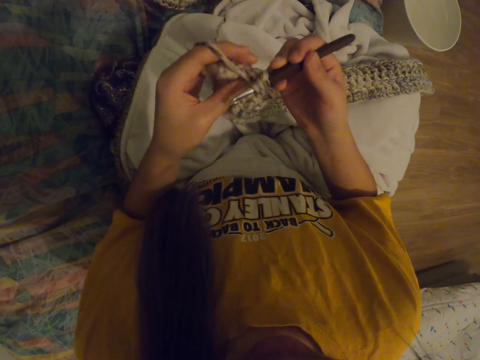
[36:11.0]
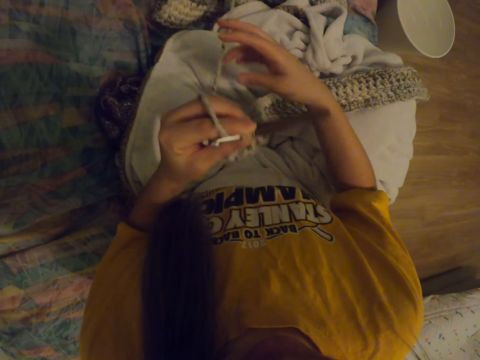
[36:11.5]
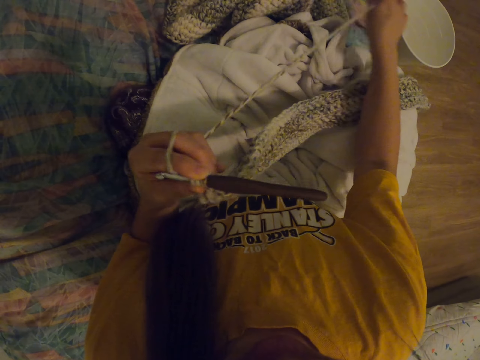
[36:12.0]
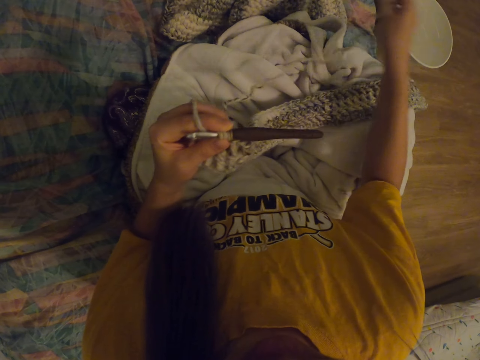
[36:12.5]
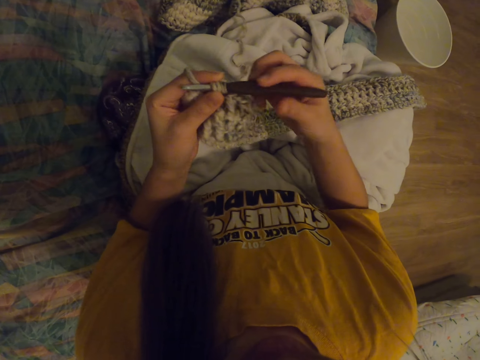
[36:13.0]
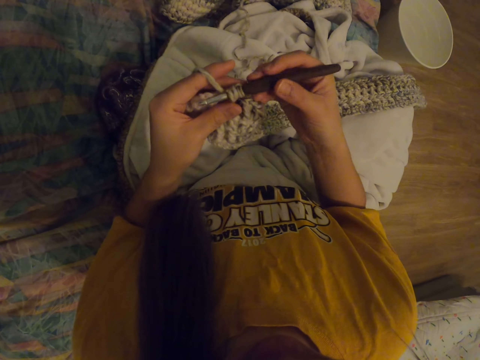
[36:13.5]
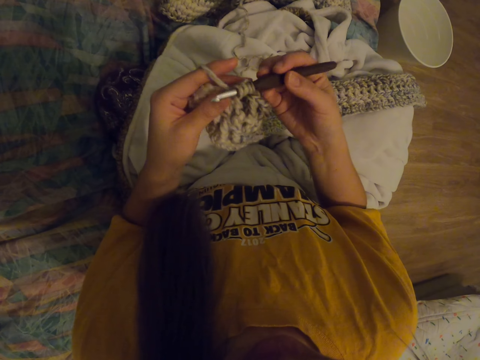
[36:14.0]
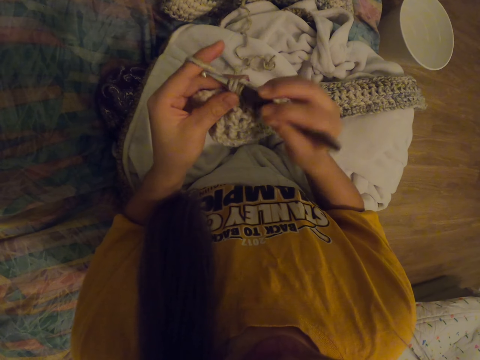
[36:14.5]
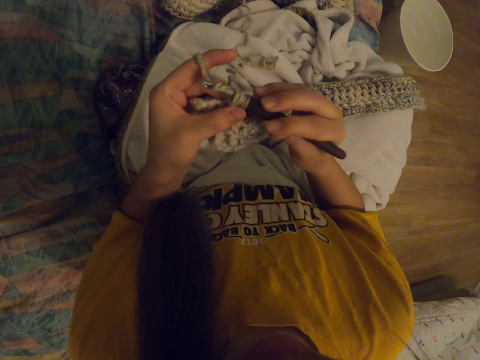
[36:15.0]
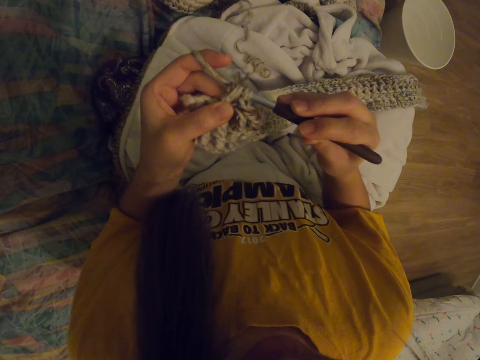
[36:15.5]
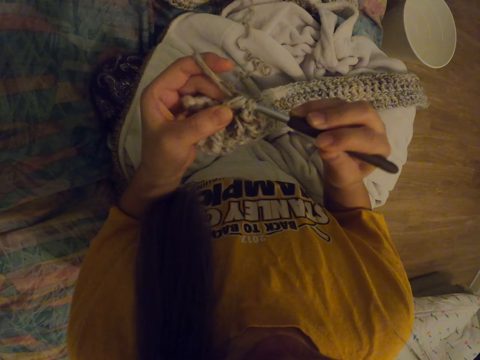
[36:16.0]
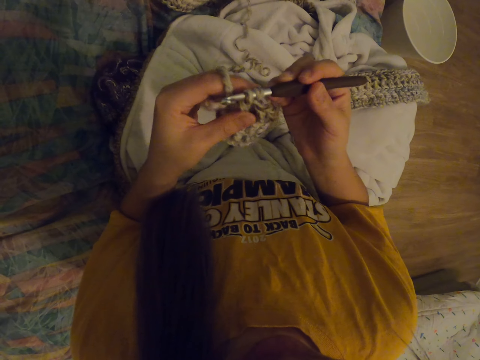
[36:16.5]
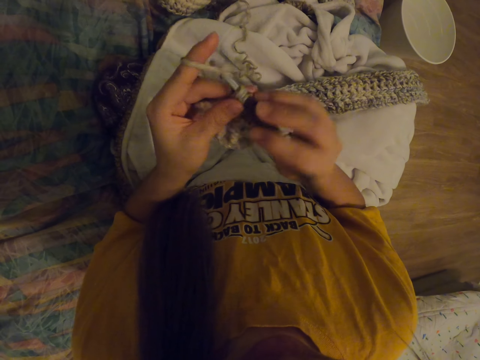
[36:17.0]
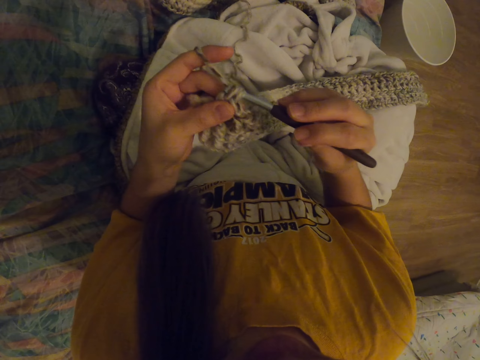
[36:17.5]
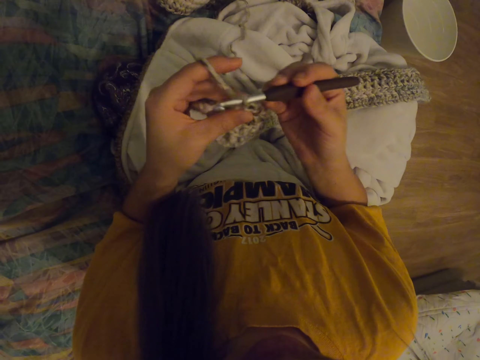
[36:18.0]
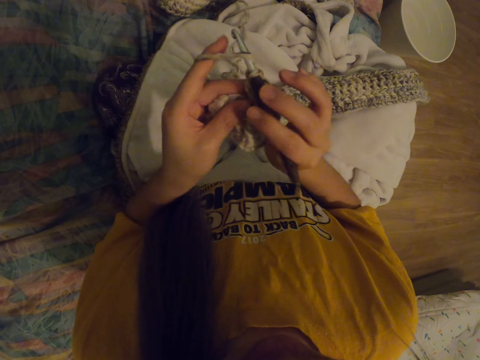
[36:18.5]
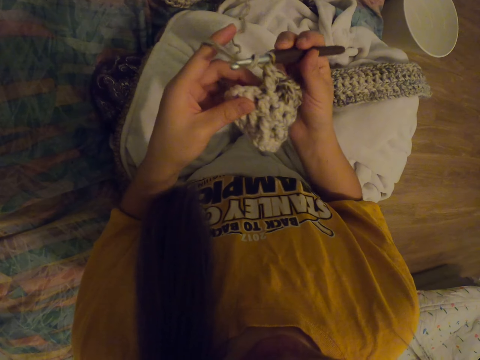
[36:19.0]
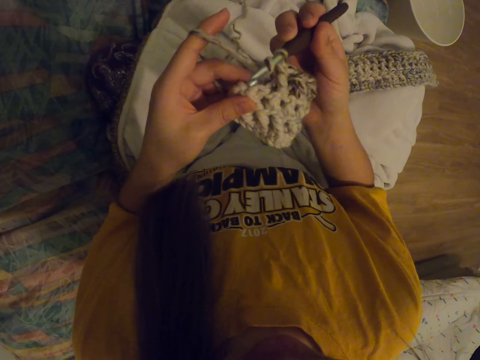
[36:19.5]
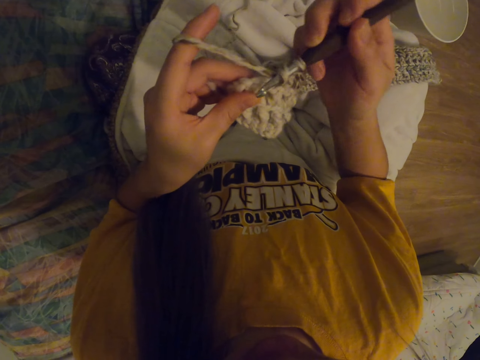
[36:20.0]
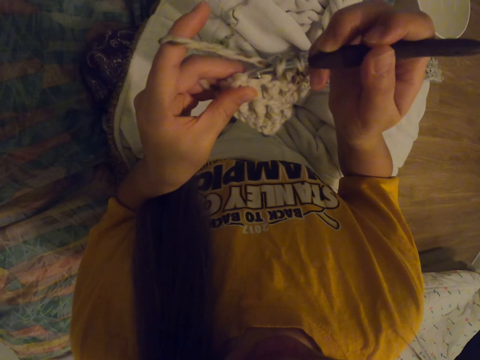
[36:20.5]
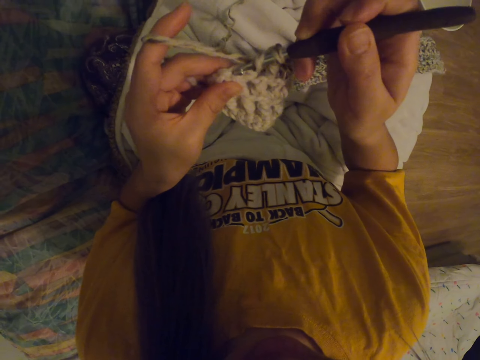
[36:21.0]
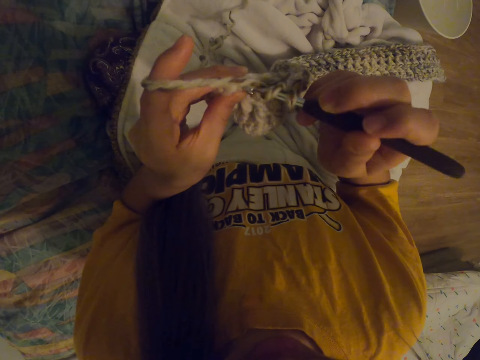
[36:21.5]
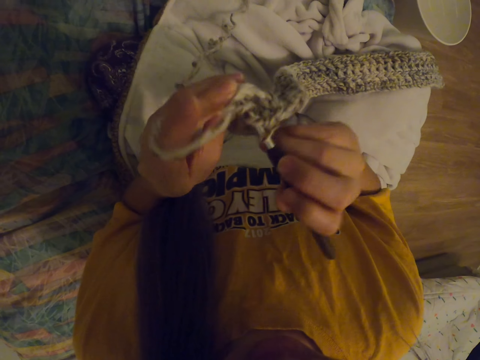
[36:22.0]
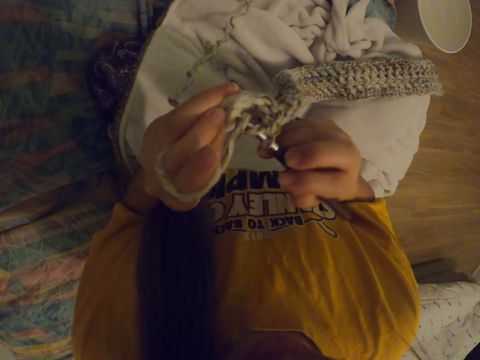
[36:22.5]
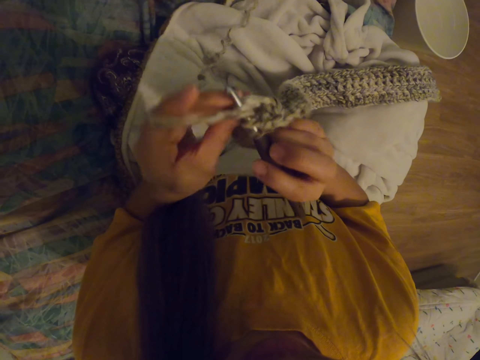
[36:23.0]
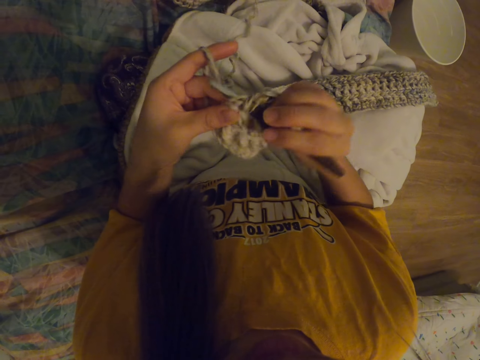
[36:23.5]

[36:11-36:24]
The camera wearer adjusts the crochet thread. They start to crochet. They pull the thread with the crochet. They insert the crochet into the scarf. They pull the thread with the crochet.

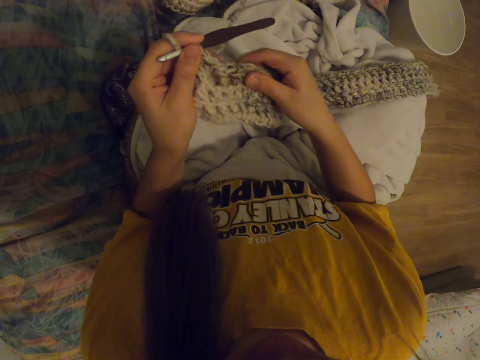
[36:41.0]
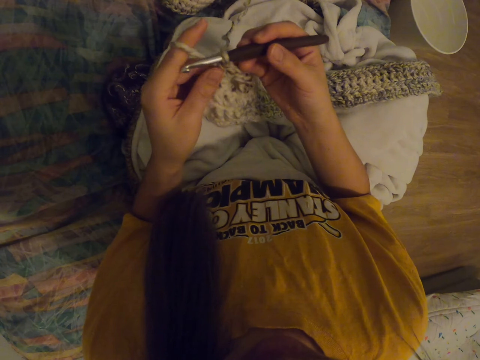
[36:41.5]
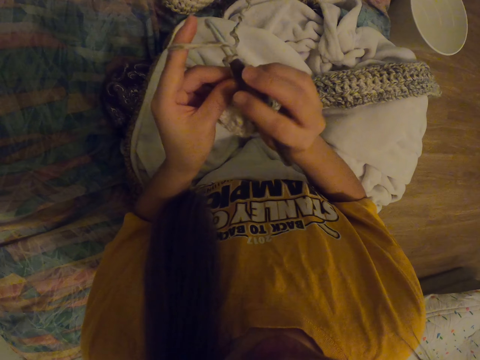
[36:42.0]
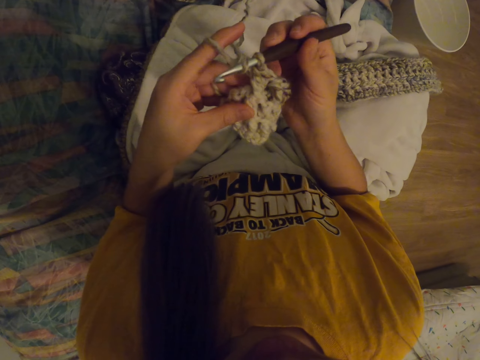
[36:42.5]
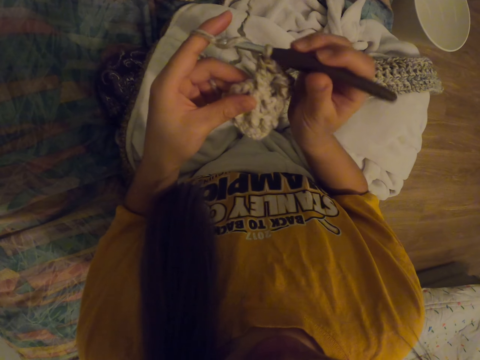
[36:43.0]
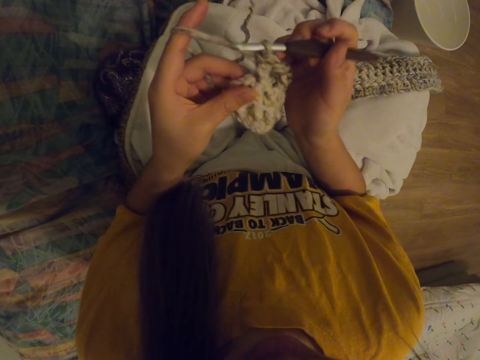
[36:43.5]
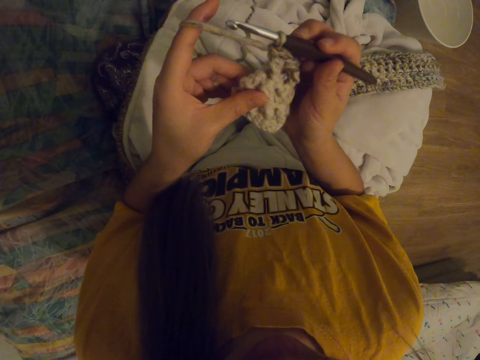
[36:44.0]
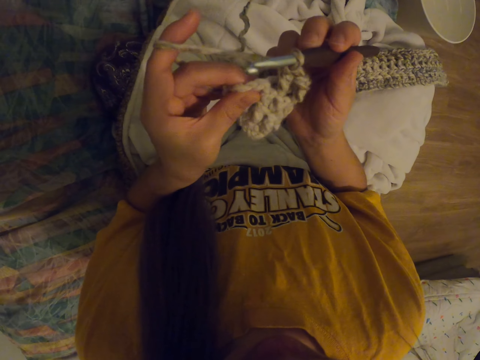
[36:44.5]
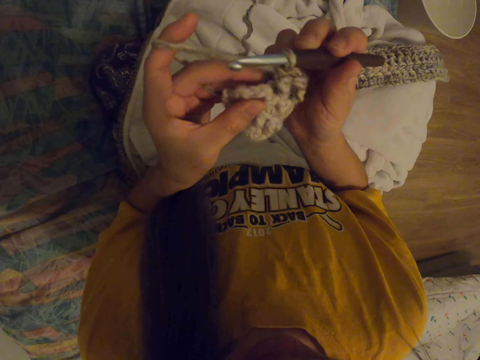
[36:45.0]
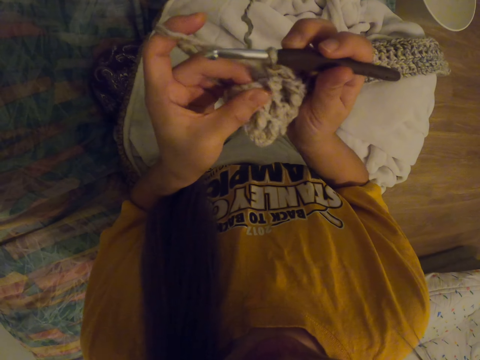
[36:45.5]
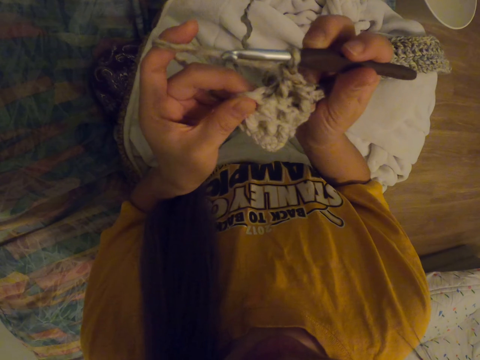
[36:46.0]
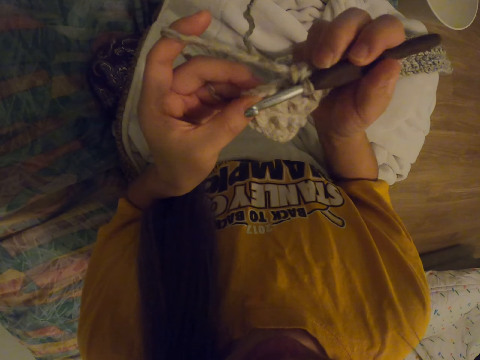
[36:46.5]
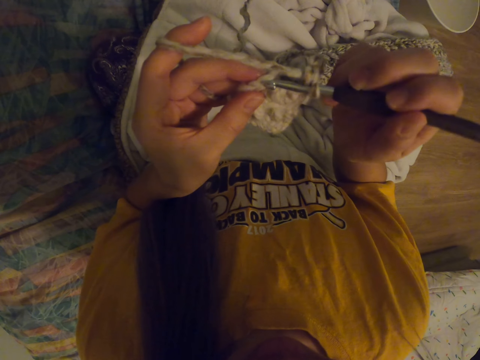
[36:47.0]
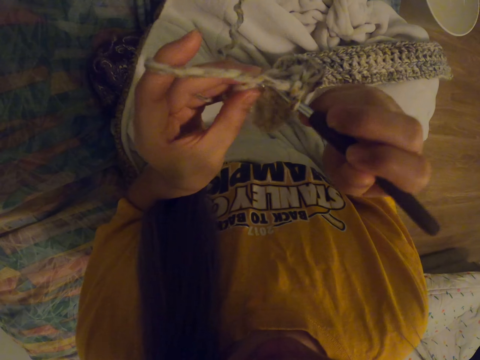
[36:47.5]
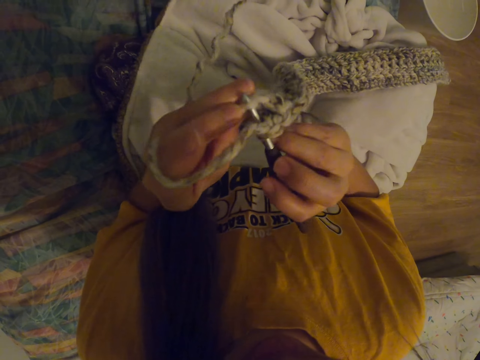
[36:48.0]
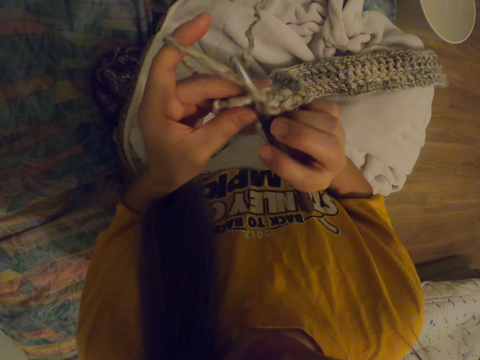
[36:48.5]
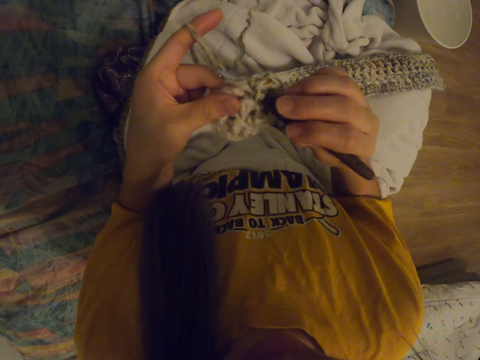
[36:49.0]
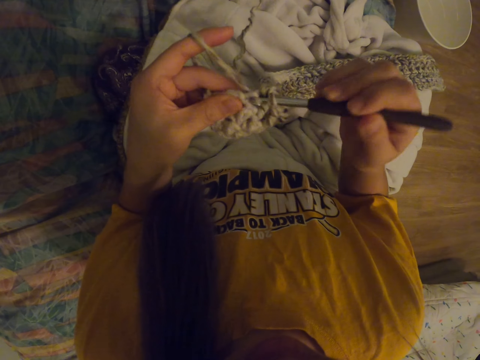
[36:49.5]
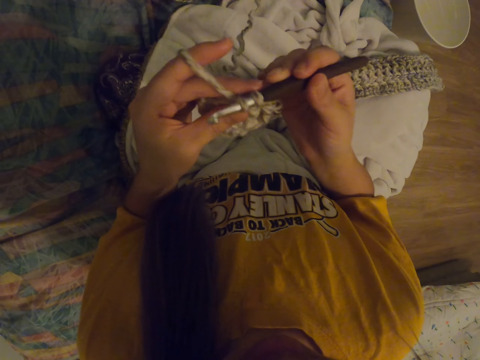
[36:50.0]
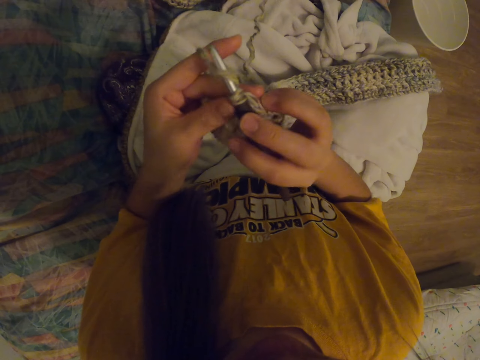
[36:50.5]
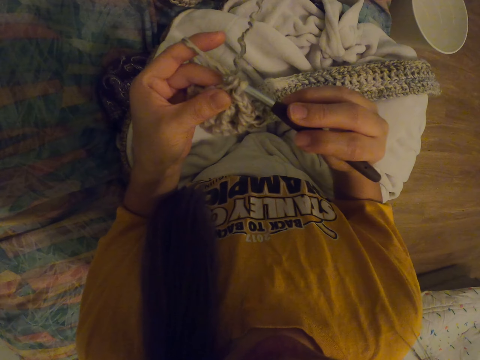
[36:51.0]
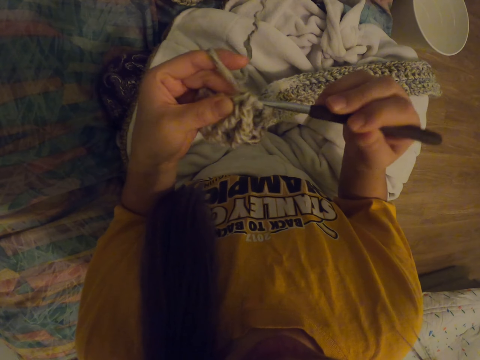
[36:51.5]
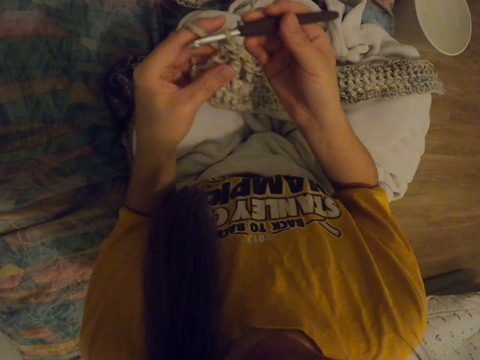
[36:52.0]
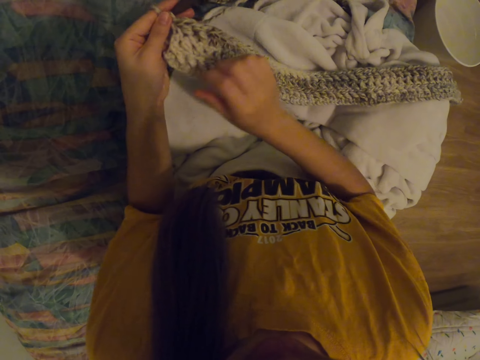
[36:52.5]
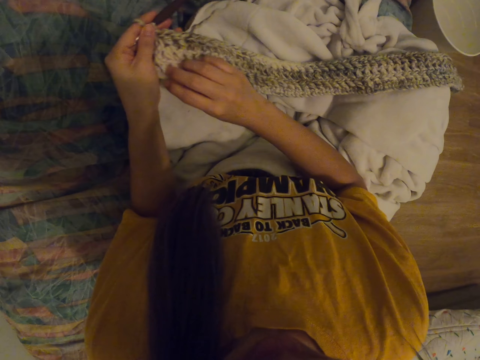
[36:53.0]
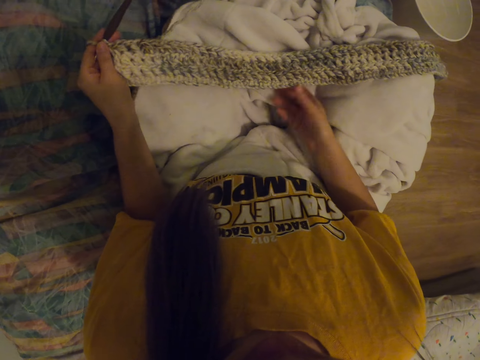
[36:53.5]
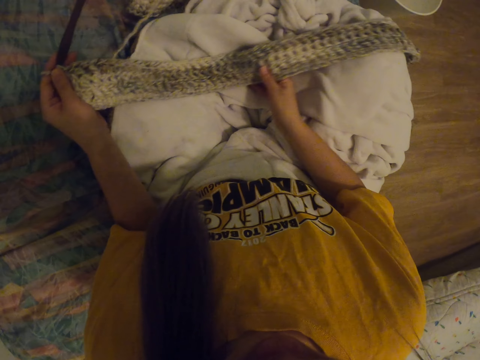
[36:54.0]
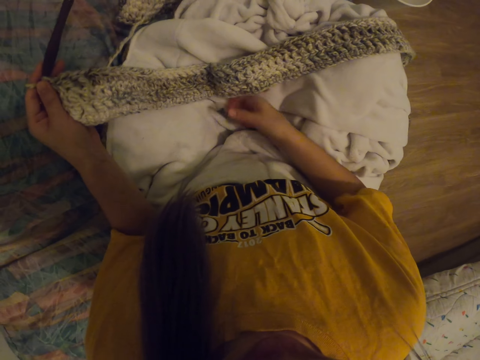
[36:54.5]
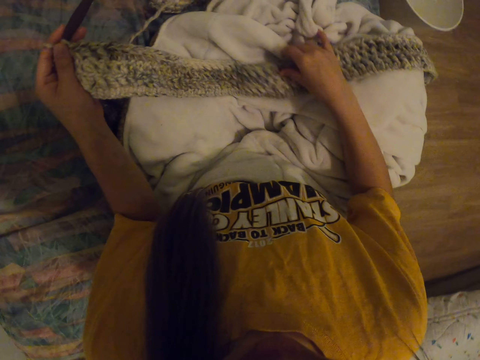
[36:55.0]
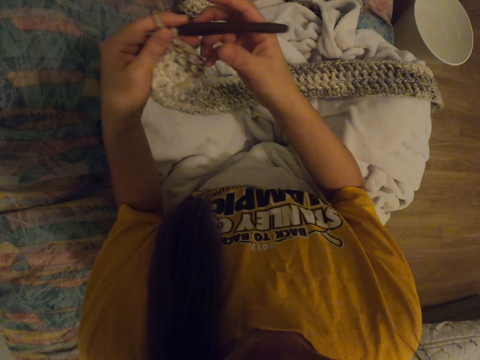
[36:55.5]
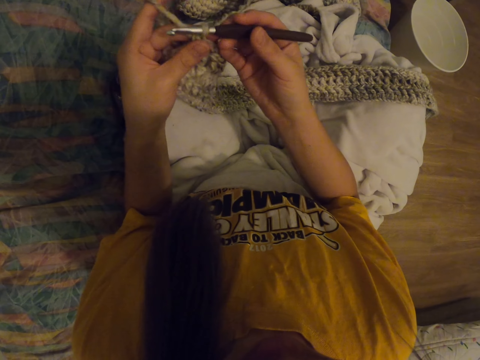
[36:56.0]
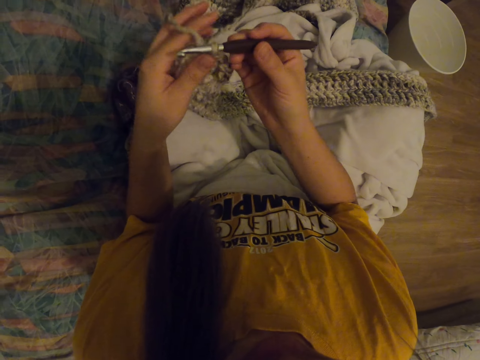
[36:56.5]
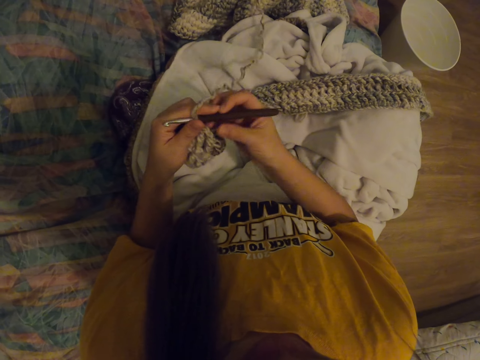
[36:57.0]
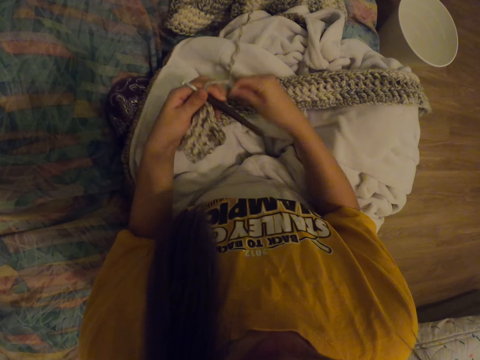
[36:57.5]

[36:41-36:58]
The camera wearer looks at the scarf. They pull the thread with the crochet. They look at the scarf. They insert the crochet into the scarf. They pull the thread with the crochet. They stretch the scarf. They look at the scarf. They hold the crochet with the right hand.
